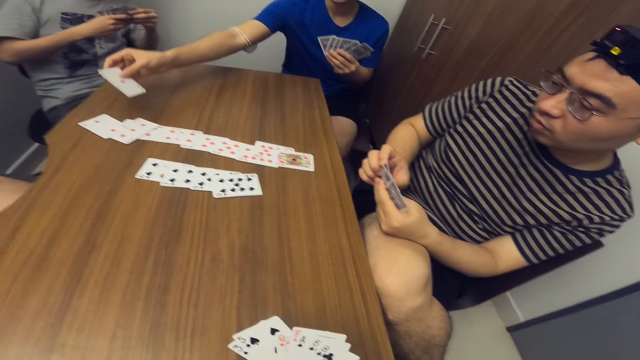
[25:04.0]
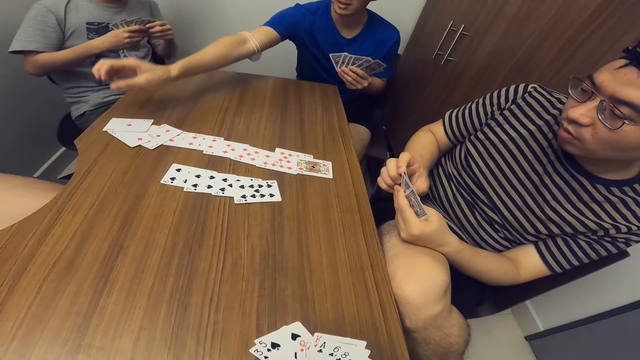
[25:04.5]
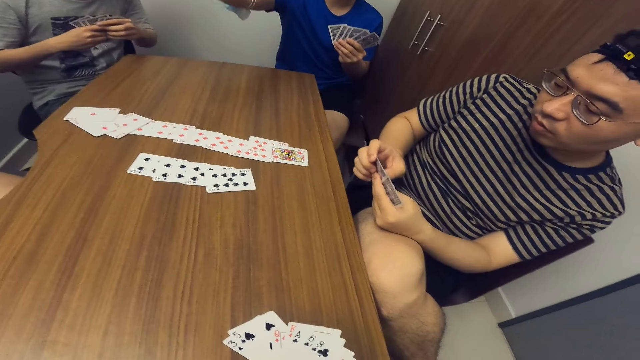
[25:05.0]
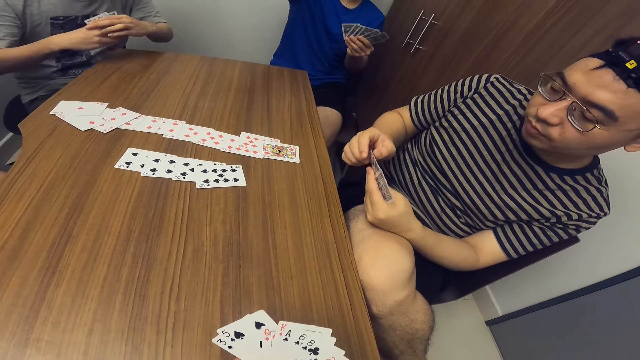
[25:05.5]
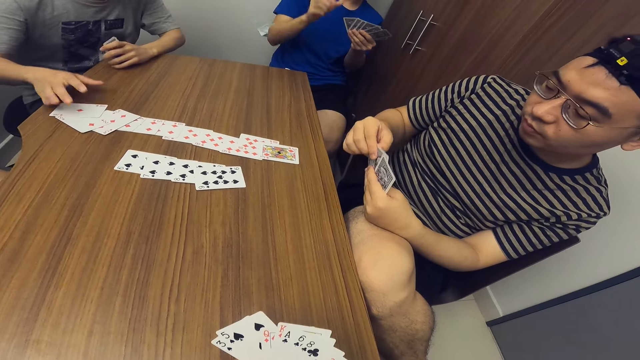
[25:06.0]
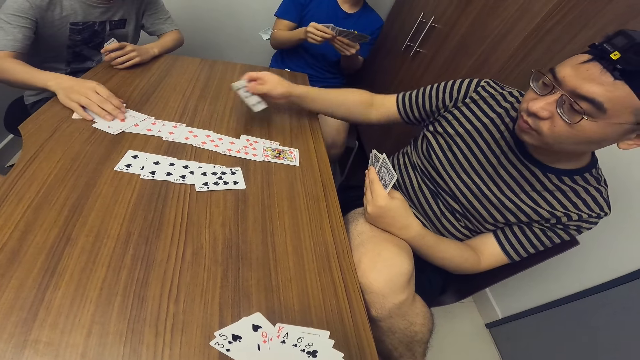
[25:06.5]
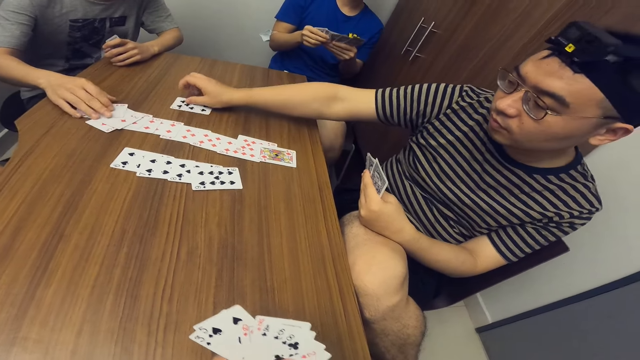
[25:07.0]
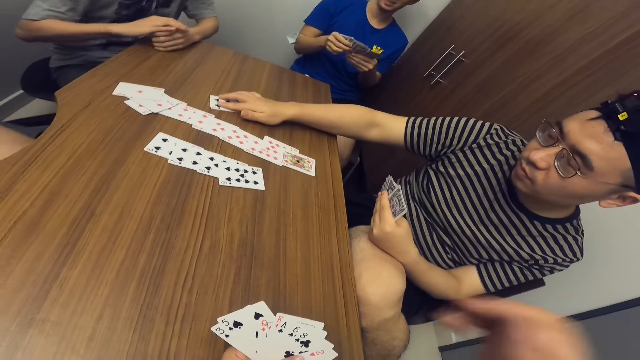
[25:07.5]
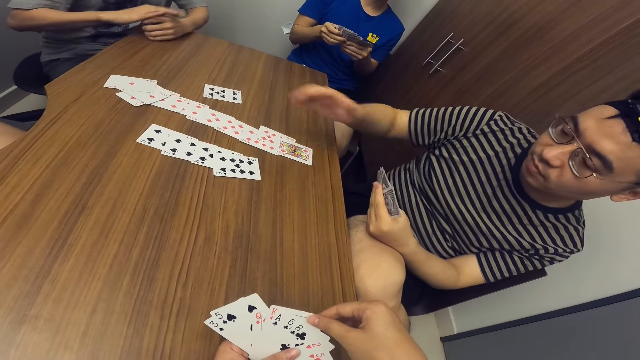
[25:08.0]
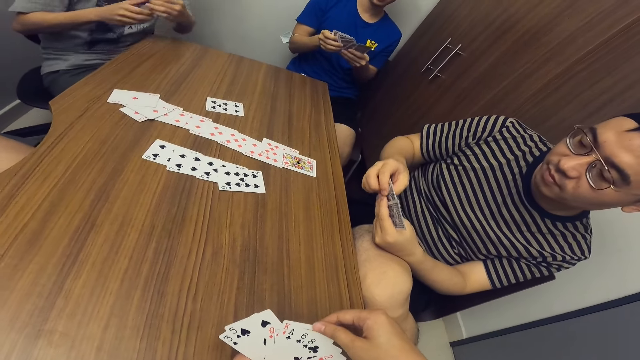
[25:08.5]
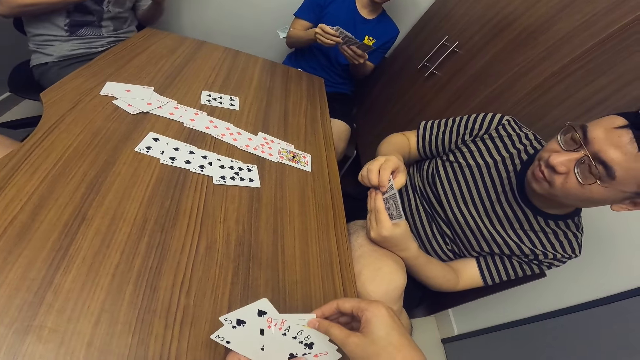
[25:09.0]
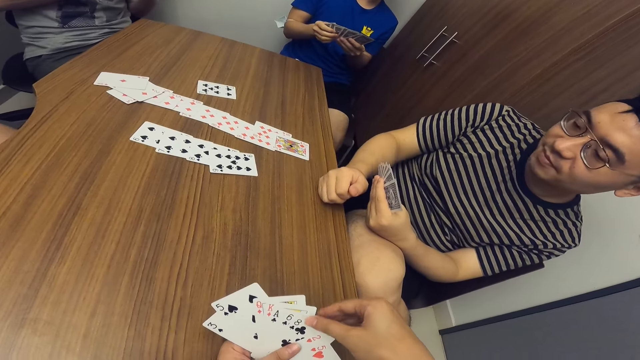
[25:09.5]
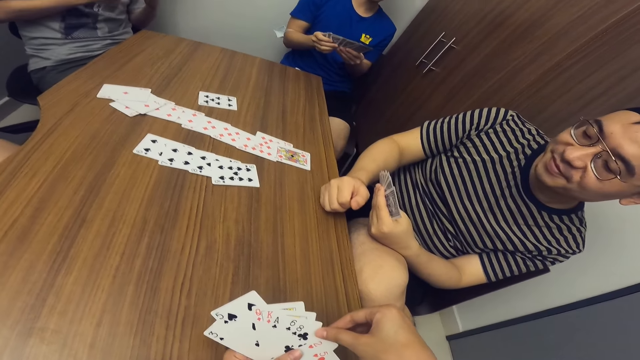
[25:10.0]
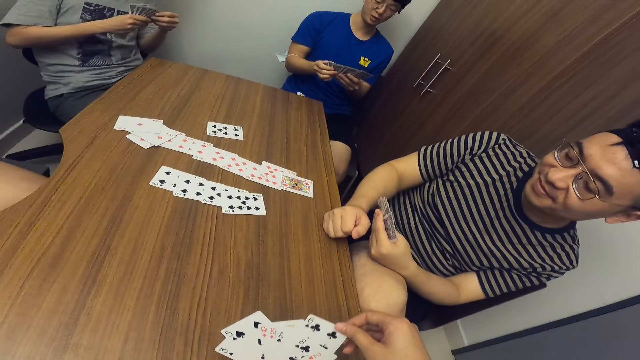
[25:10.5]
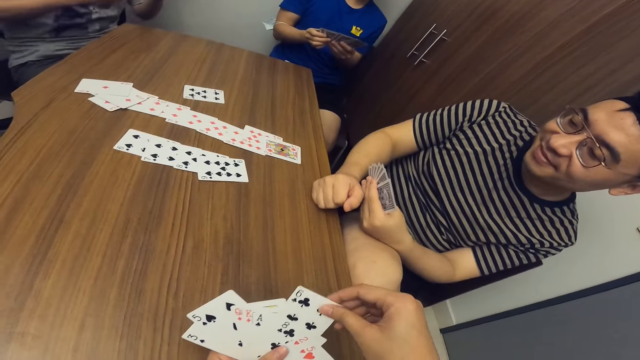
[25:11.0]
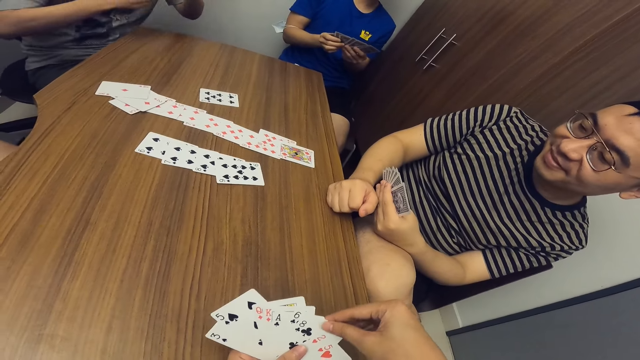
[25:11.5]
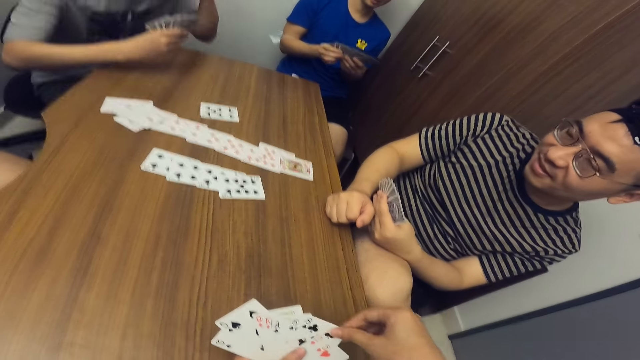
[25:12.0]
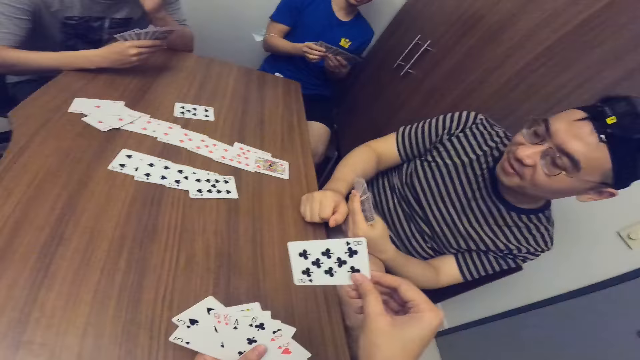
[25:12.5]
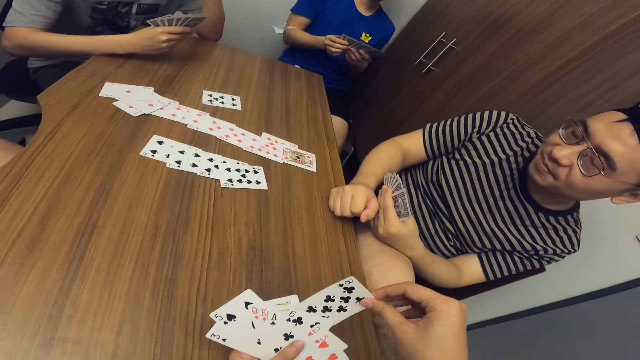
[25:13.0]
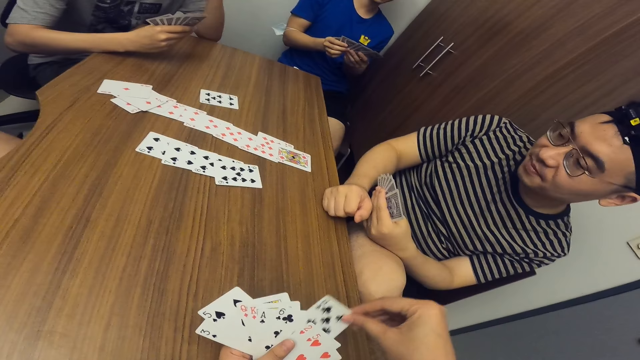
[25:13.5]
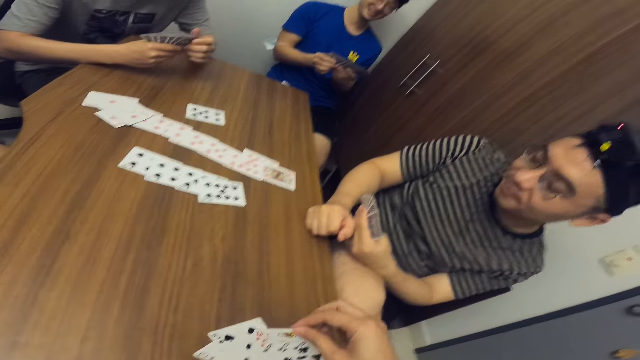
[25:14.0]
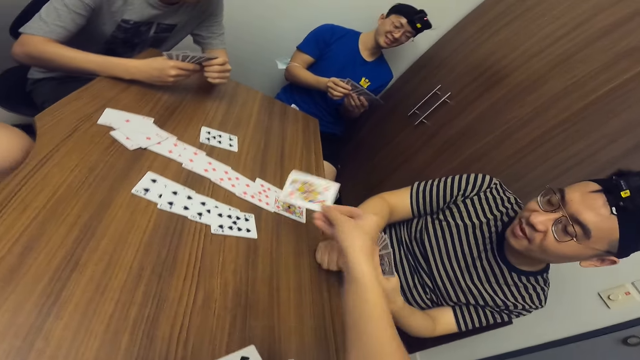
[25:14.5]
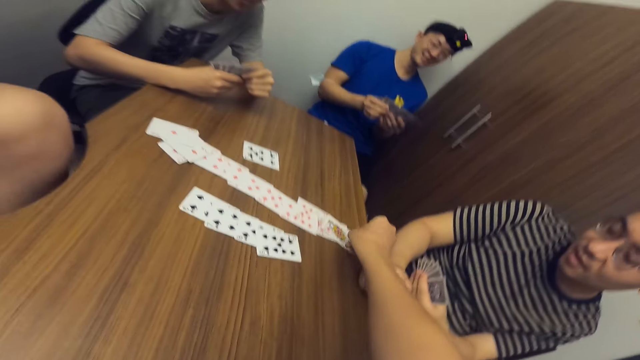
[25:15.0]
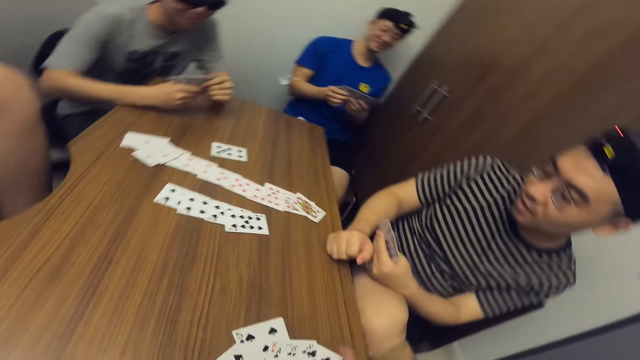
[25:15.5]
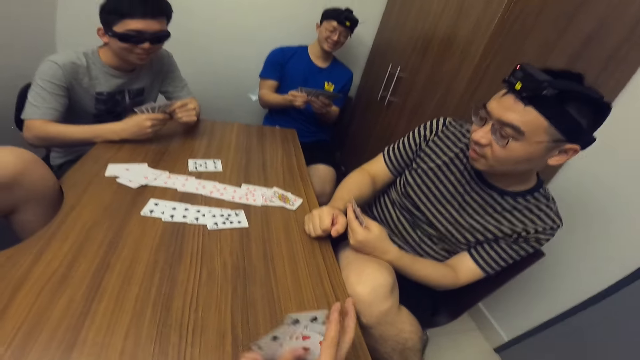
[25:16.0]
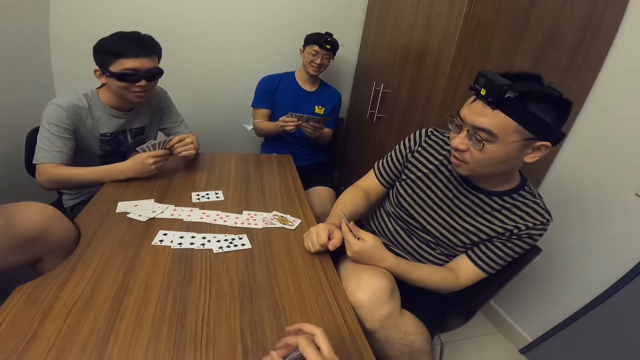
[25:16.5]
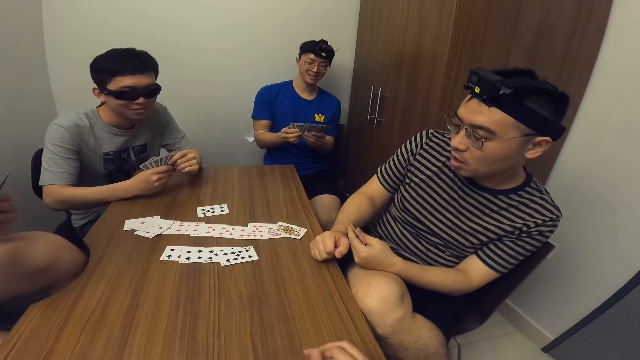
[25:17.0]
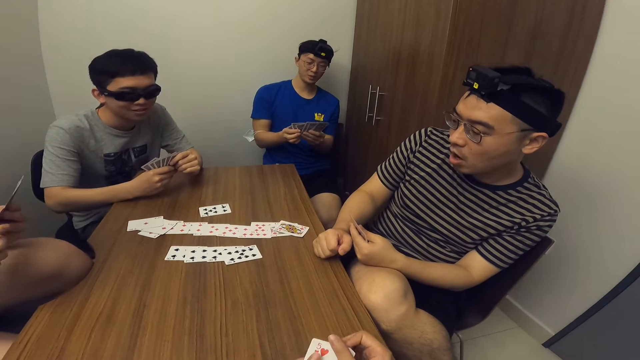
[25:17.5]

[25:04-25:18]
A man drops a card on the table with his right hand. Another man adjusts a card on the table. He touches the cards. Another man drops a card on the table with his right hand. He puts his right hand on the table. The second man puts his right hand on the table. The camera wearer shuffles cards. He drops a card on the table with his right hand.

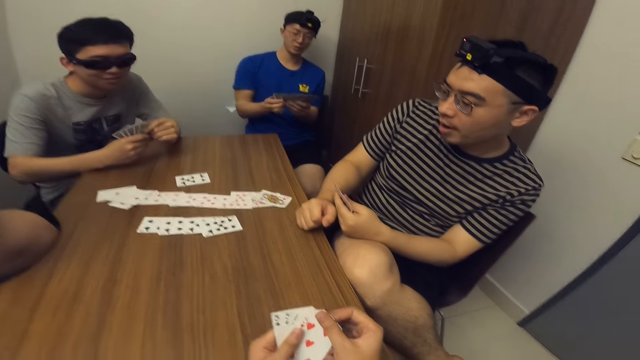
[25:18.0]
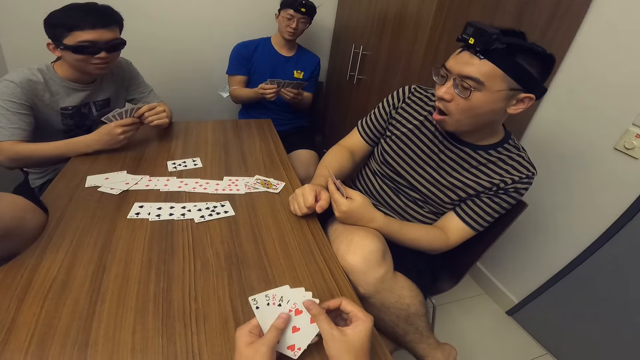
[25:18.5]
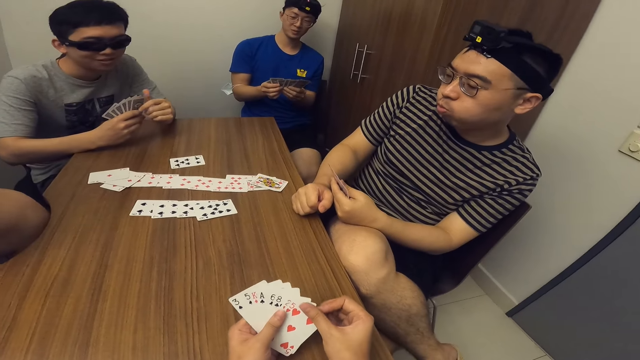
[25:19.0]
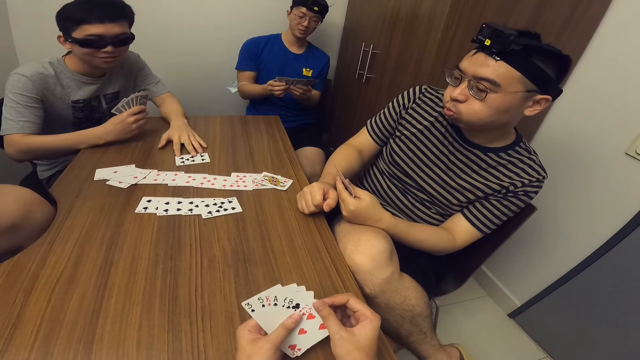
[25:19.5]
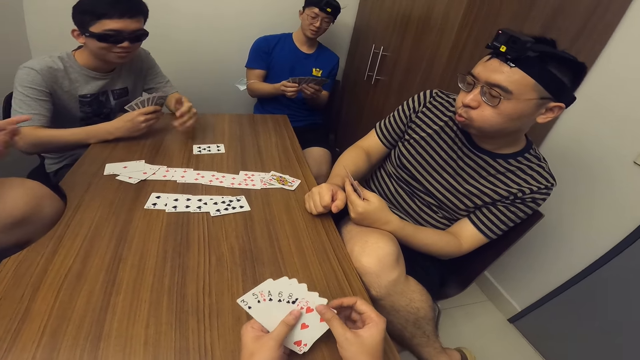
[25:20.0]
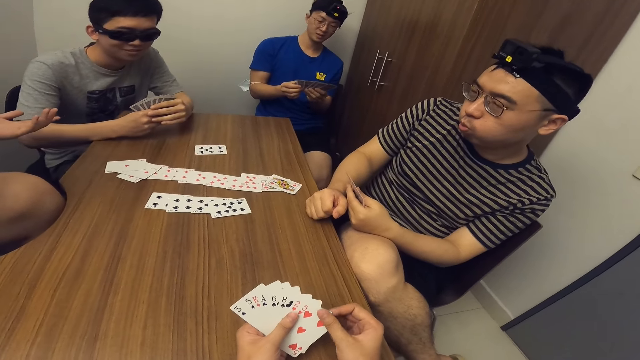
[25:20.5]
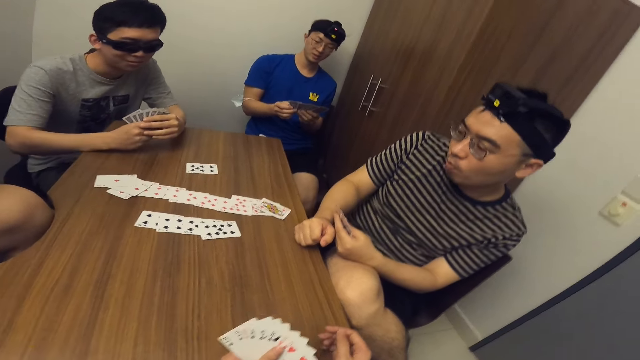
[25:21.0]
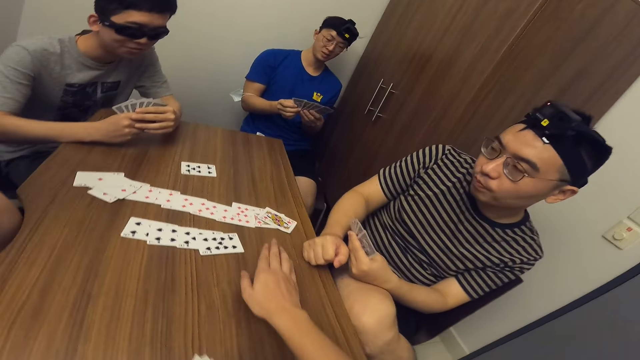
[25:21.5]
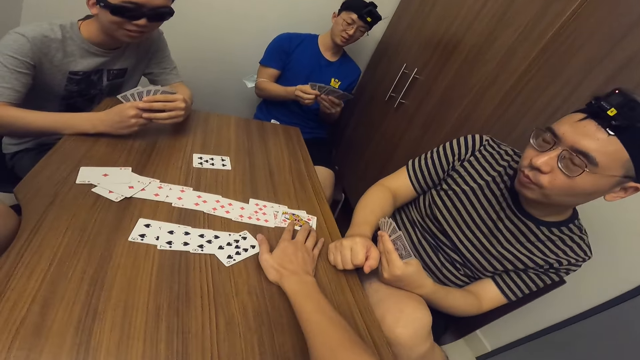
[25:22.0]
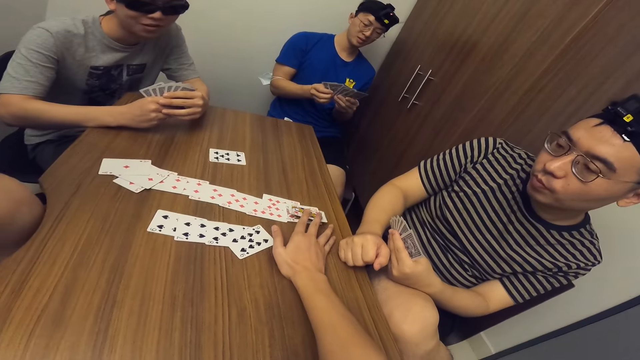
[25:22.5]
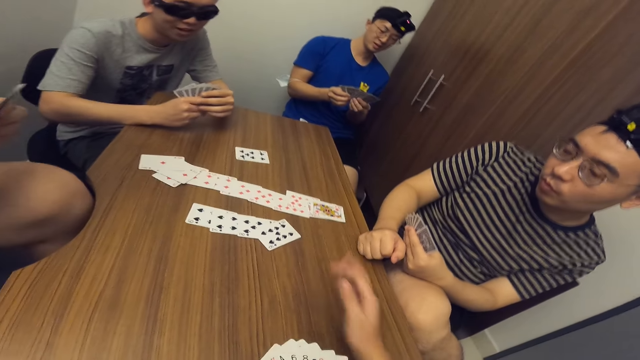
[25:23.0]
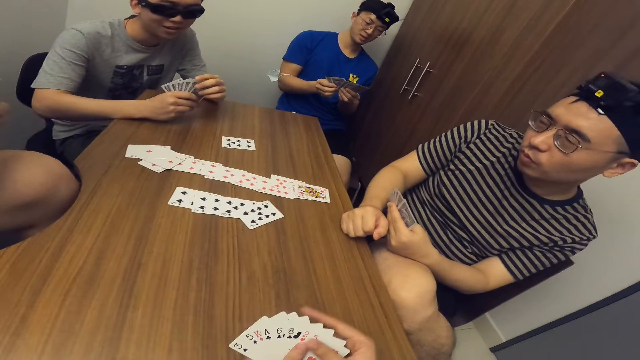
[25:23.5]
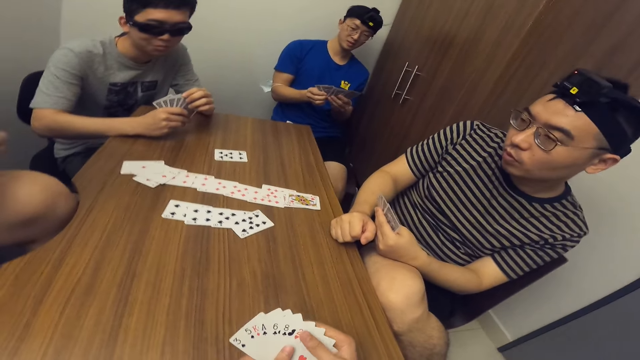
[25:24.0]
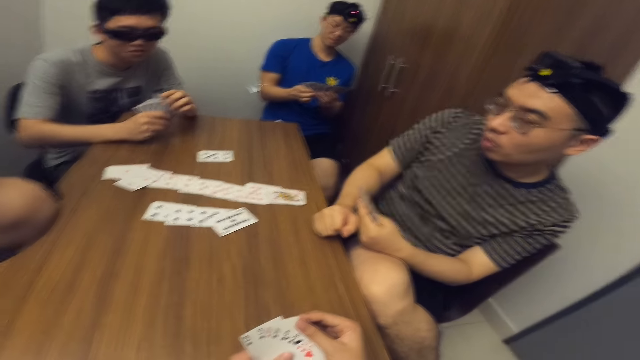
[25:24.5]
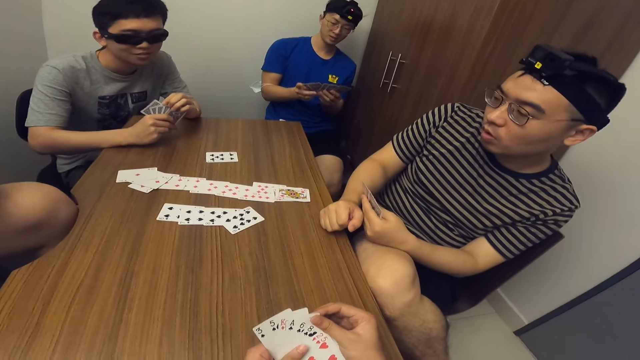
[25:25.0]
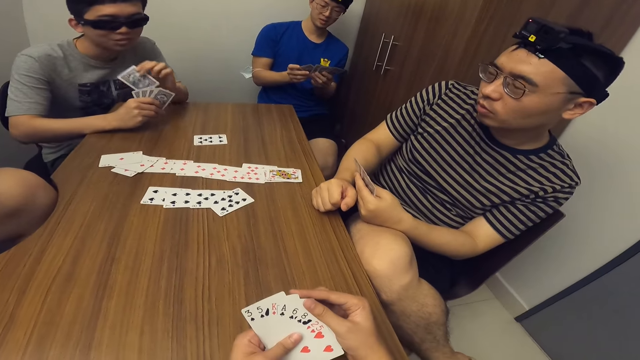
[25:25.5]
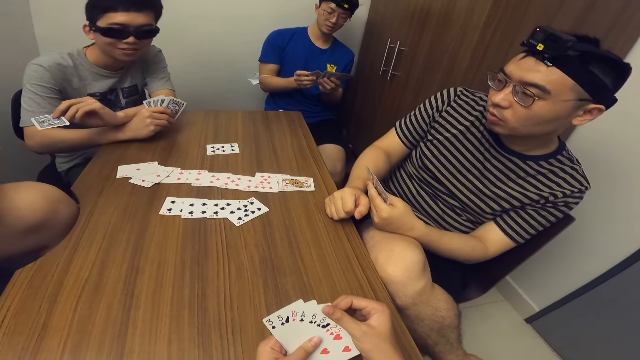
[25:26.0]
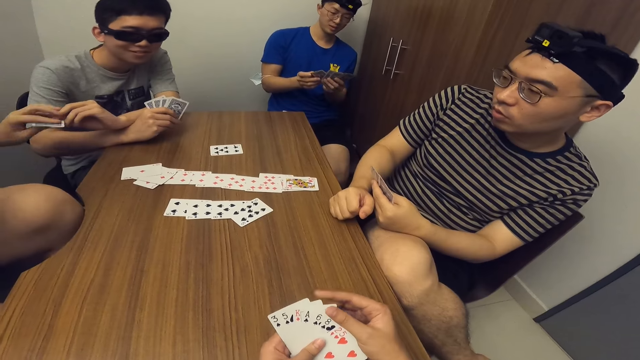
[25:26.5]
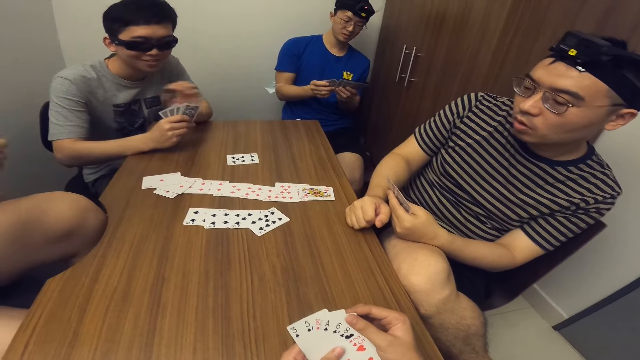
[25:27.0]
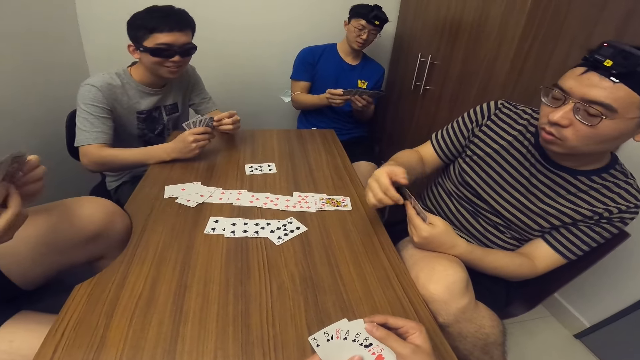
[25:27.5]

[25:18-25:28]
A man adjusts a card on the table. The camera wearer touches the cards. He adjusts a card on the table with his right hand. The man passes a card to another man.
